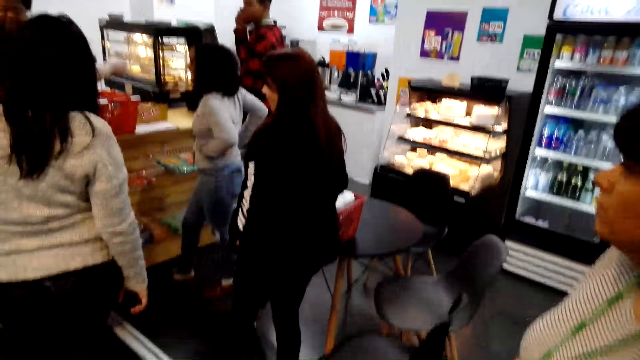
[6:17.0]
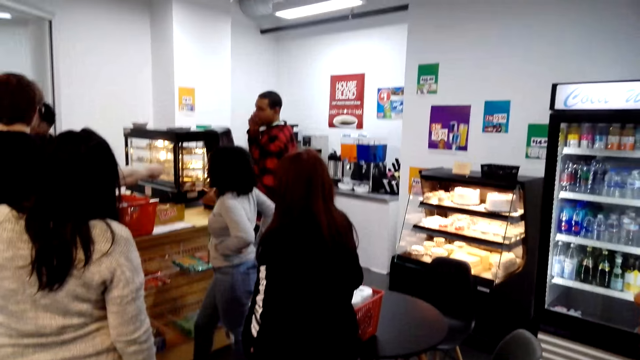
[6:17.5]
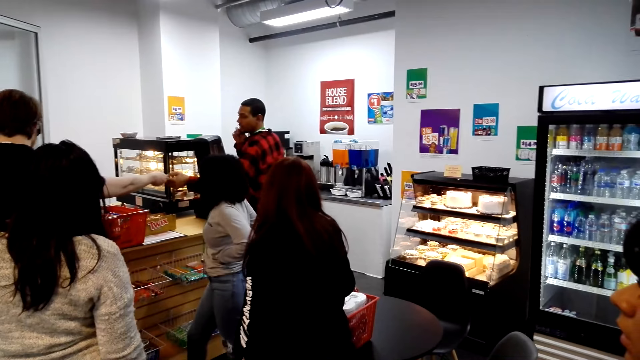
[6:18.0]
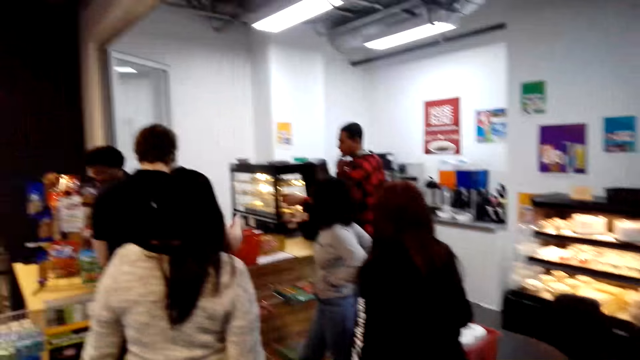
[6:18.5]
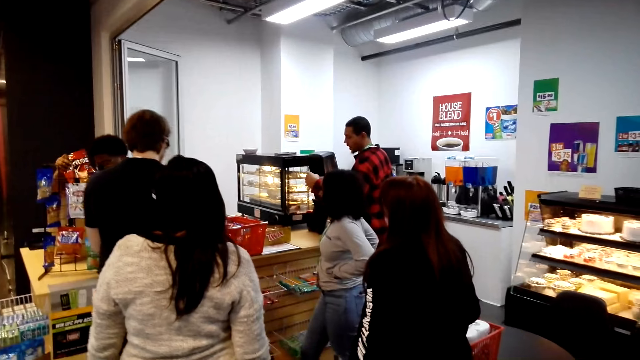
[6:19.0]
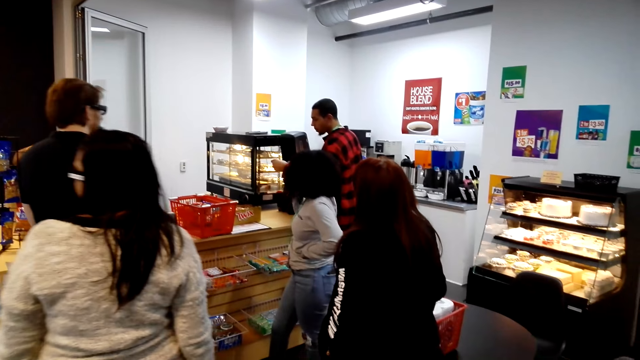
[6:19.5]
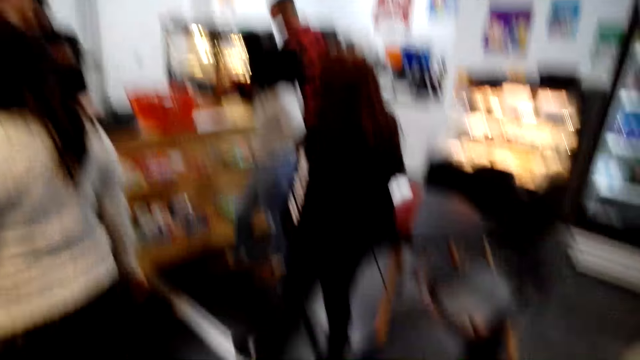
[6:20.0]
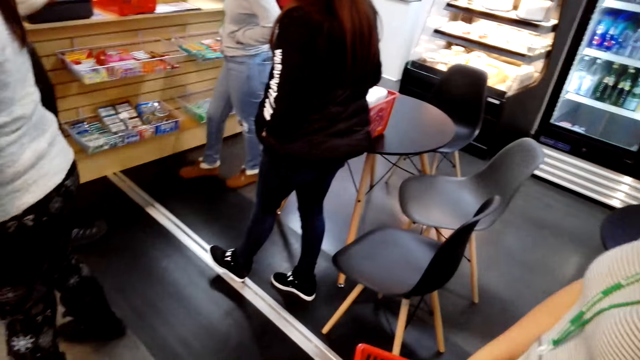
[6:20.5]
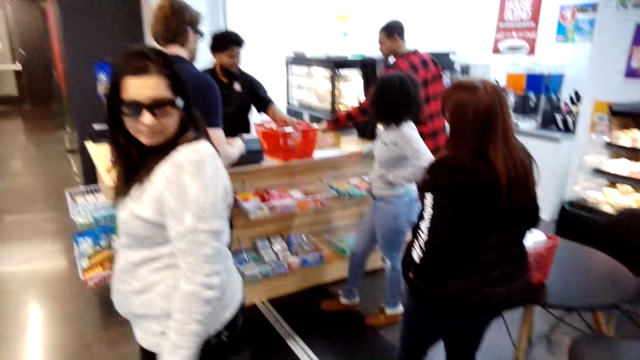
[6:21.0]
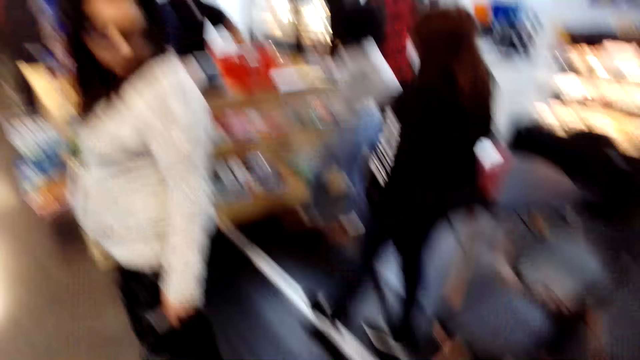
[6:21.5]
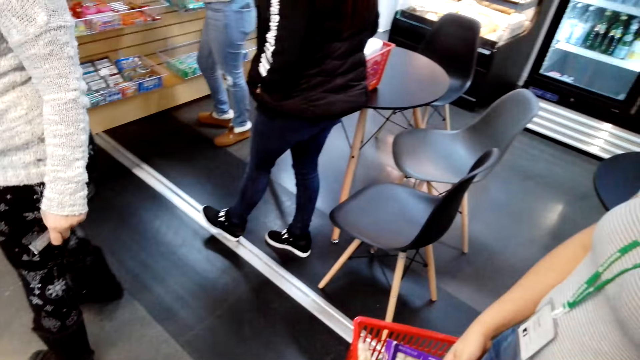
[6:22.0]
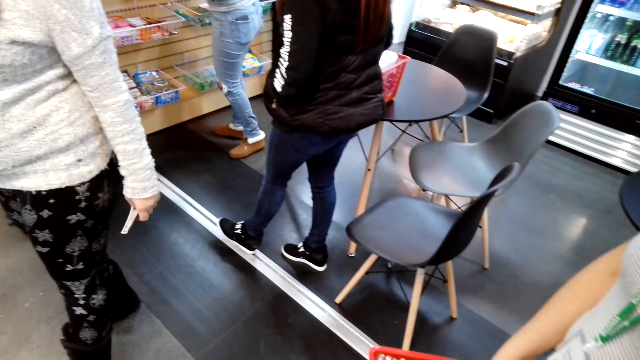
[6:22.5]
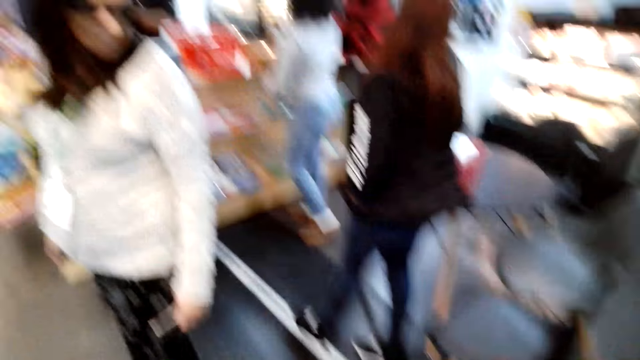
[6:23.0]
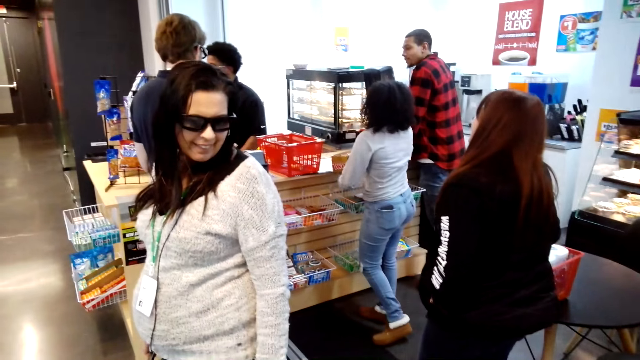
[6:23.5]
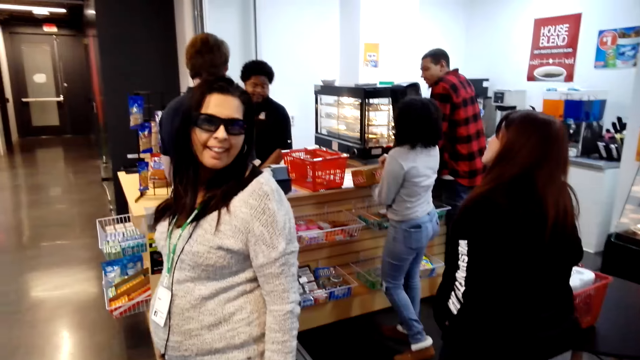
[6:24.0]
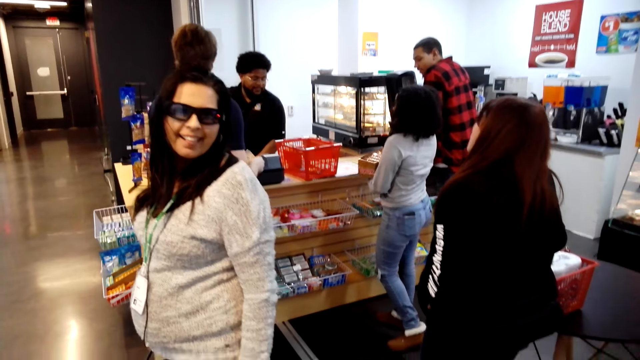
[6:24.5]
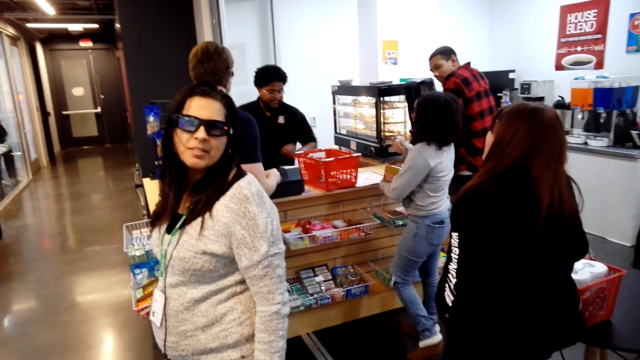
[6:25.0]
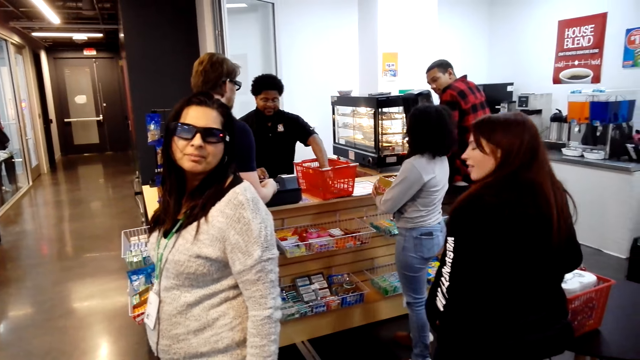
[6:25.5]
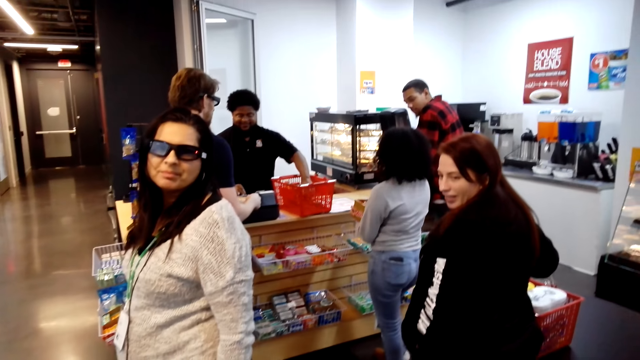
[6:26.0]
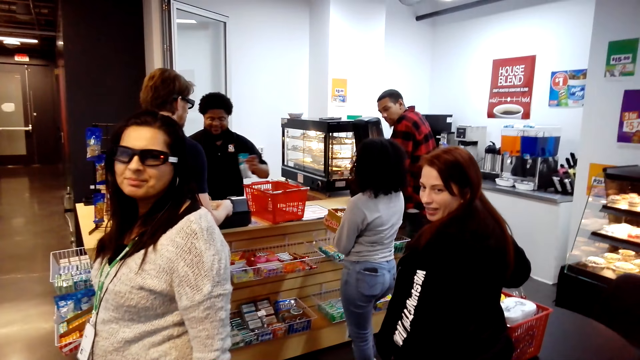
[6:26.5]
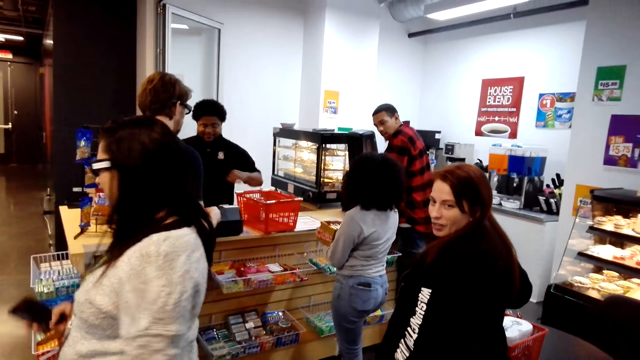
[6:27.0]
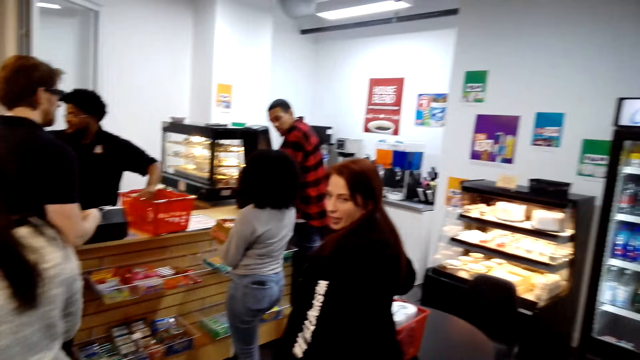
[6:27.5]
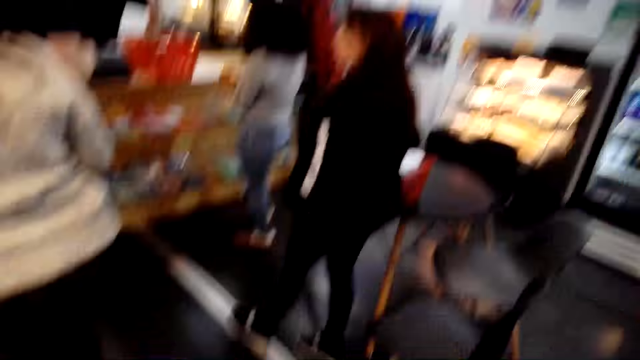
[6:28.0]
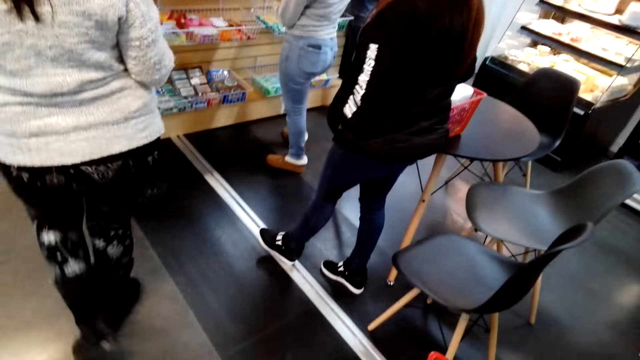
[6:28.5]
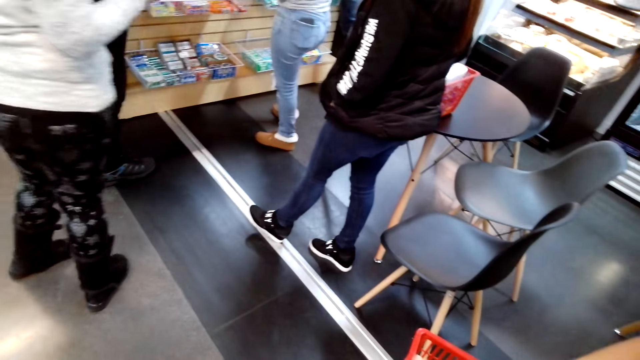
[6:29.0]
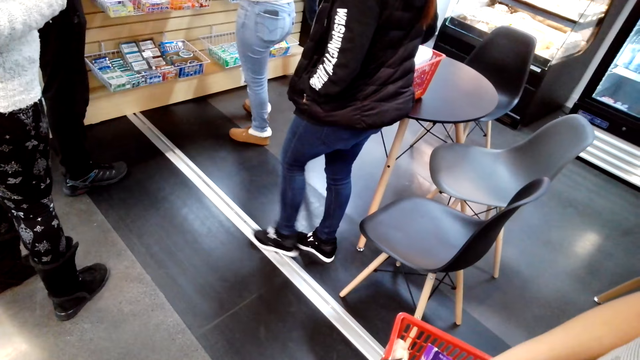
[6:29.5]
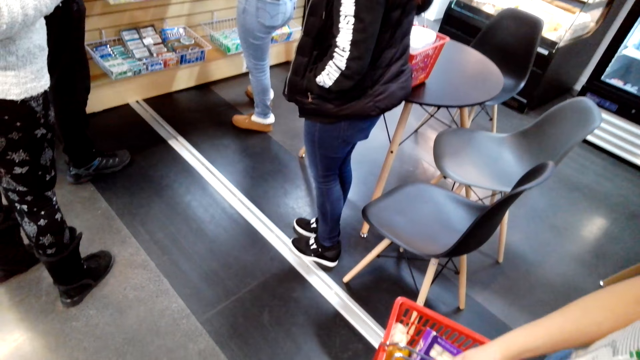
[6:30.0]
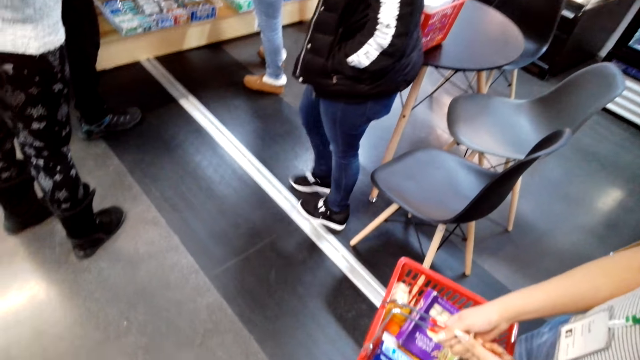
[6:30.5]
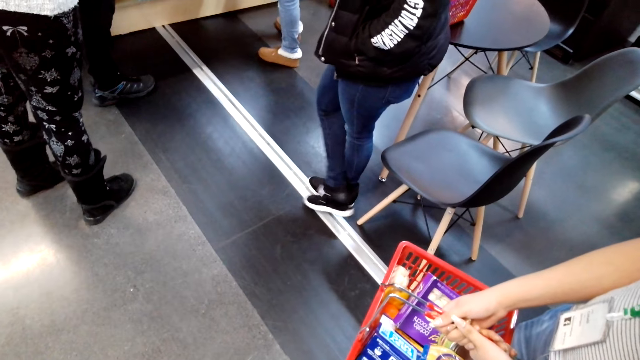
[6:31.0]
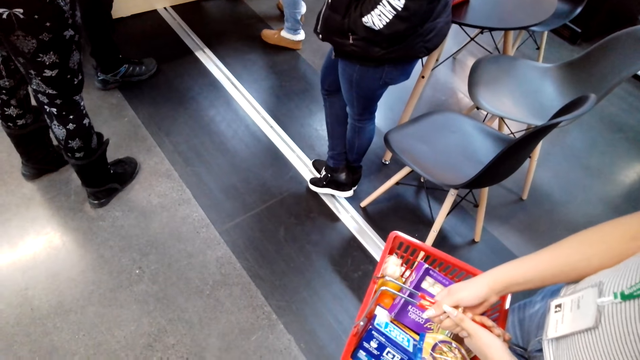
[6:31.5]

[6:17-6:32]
The camera wearer interacts with a lady. They converse with a person. Another lady interacts with the camera wearer. The camera wearer looks around the supermarket.

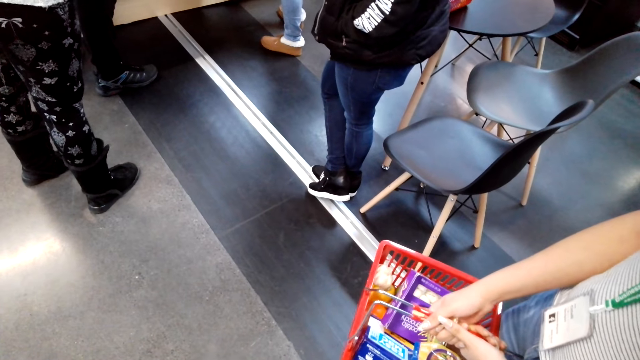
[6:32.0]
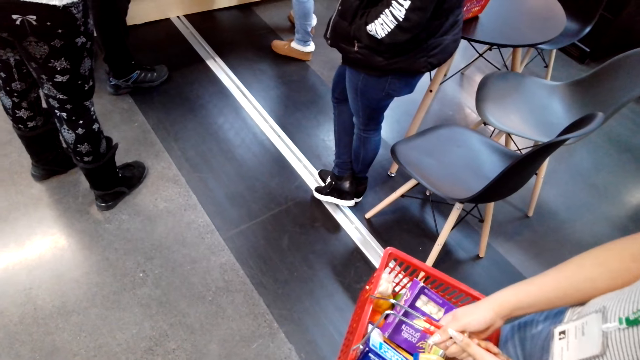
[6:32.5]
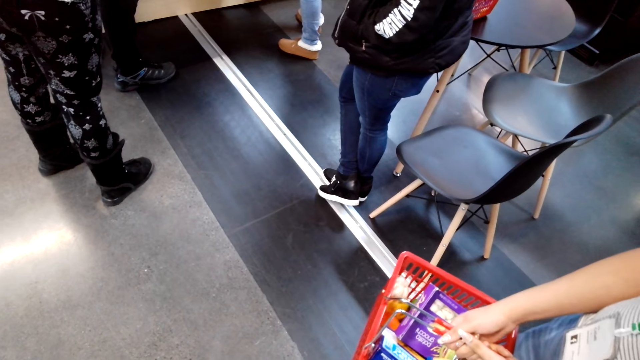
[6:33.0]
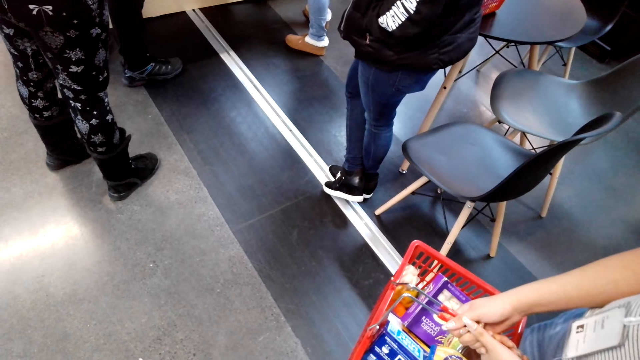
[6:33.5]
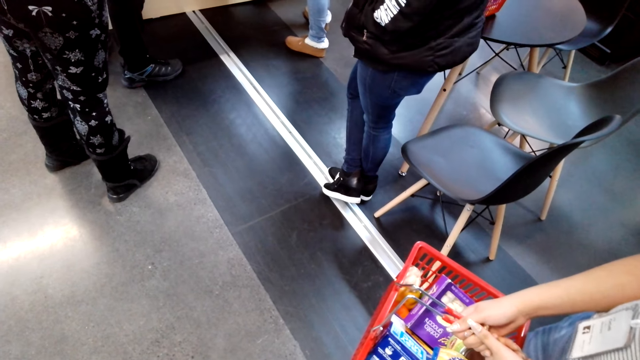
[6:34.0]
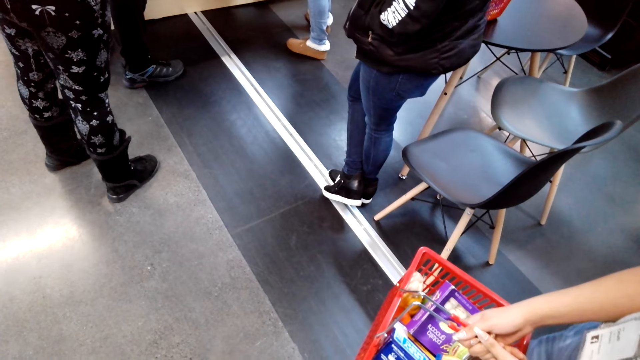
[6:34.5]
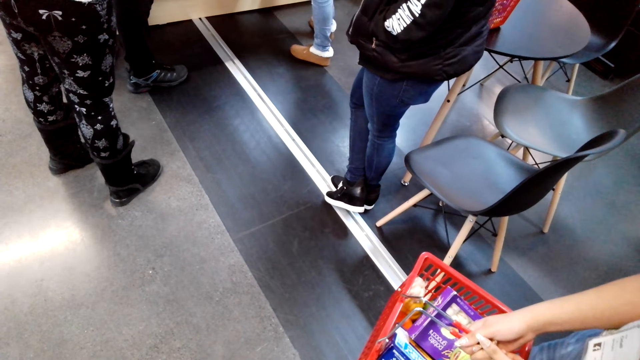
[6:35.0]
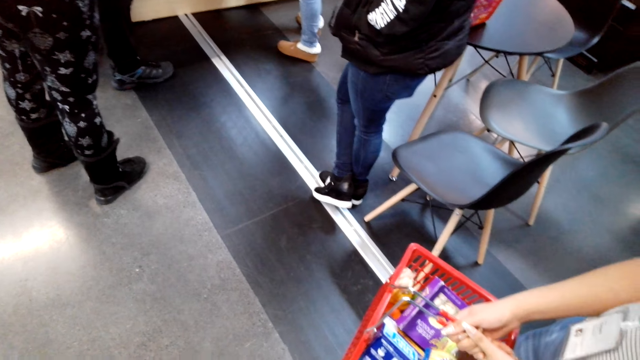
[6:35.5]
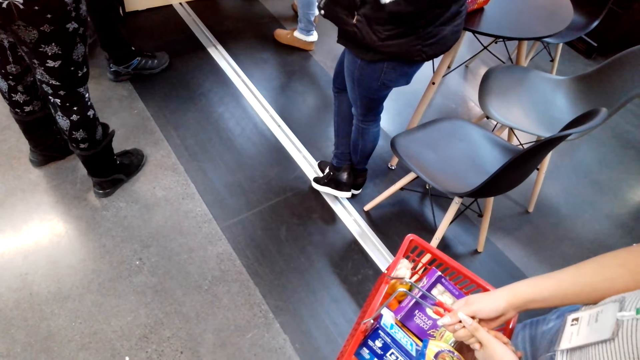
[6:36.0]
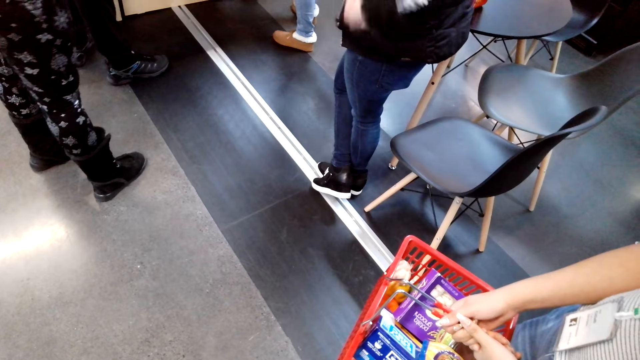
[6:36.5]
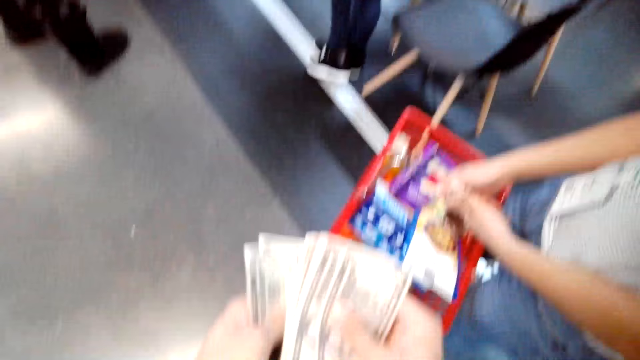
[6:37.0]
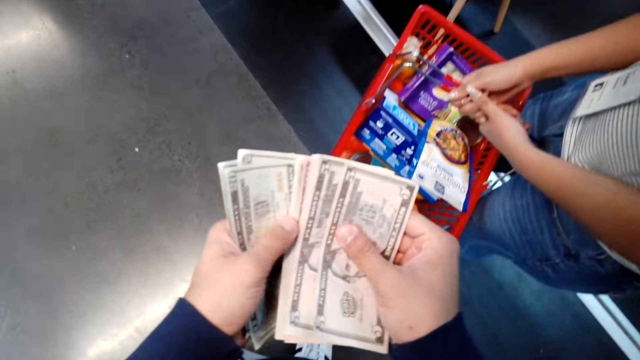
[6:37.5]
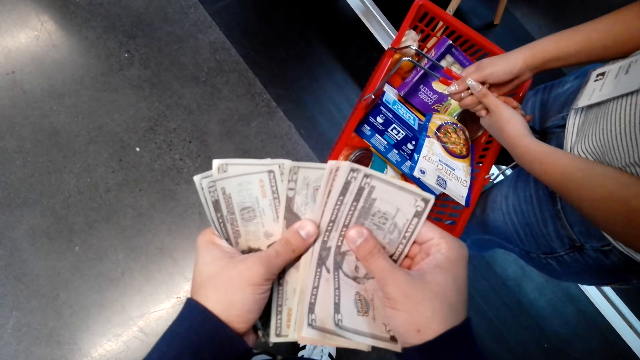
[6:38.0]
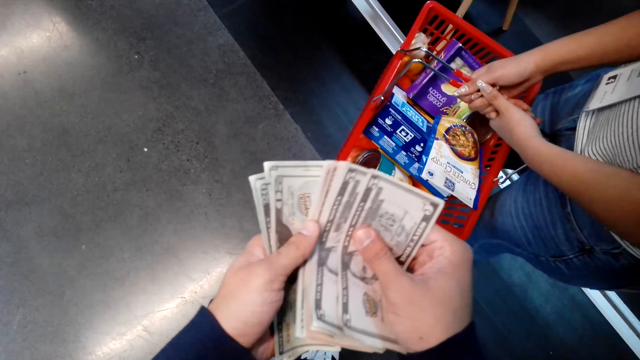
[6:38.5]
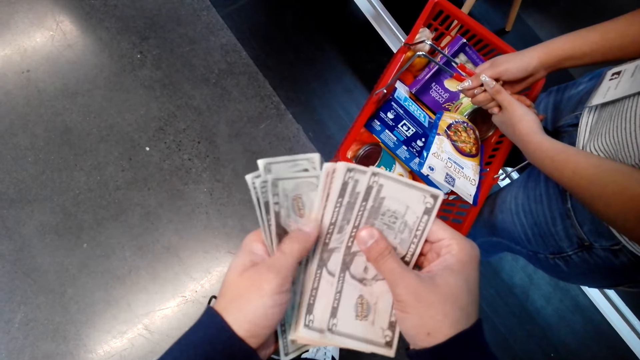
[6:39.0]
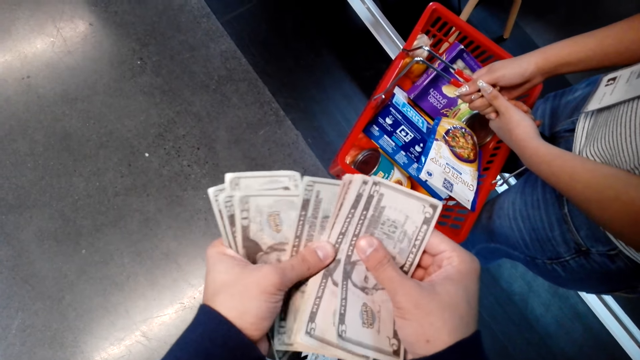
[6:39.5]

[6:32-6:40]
The camera wearer counts the money notes. He holds the cash money in his hands.
